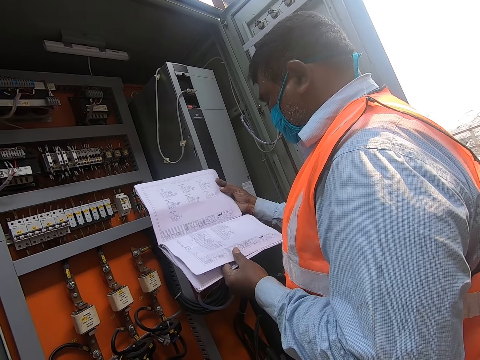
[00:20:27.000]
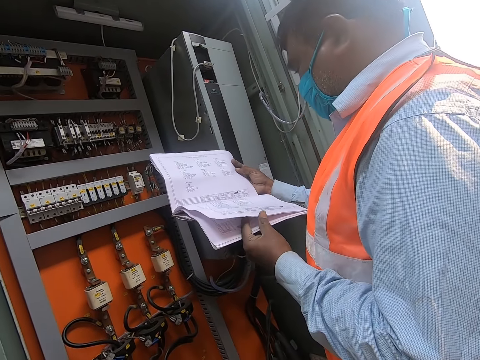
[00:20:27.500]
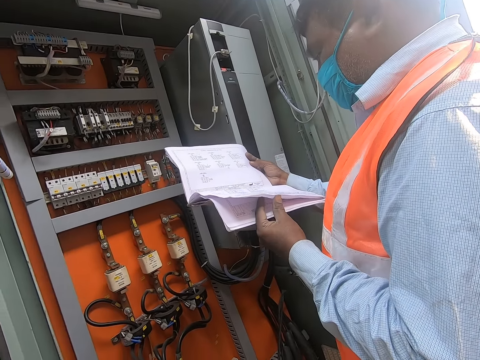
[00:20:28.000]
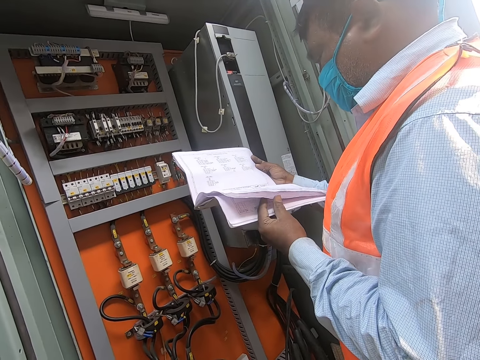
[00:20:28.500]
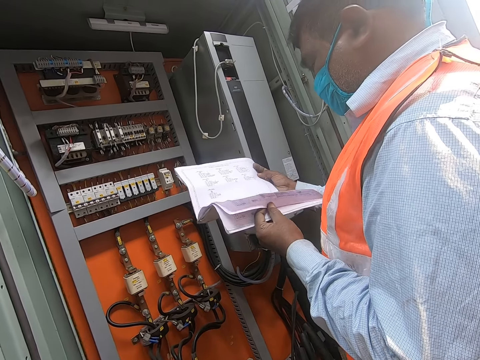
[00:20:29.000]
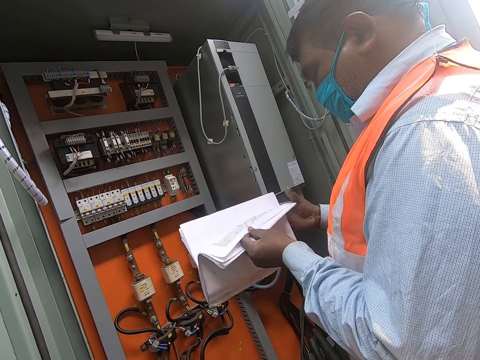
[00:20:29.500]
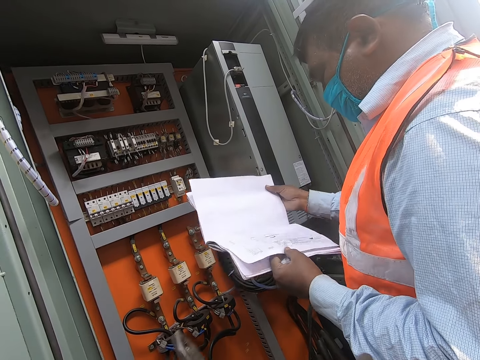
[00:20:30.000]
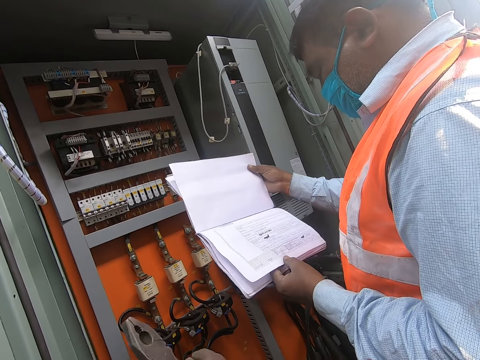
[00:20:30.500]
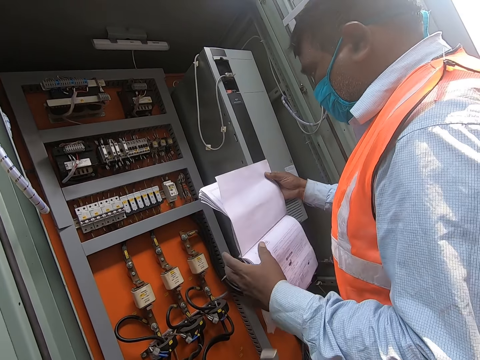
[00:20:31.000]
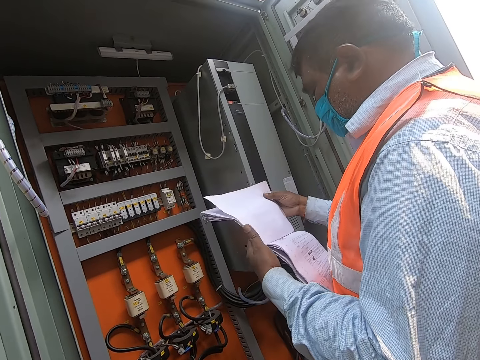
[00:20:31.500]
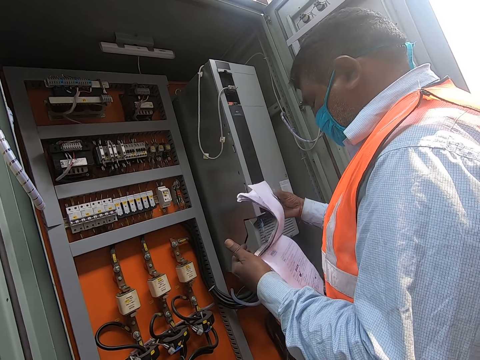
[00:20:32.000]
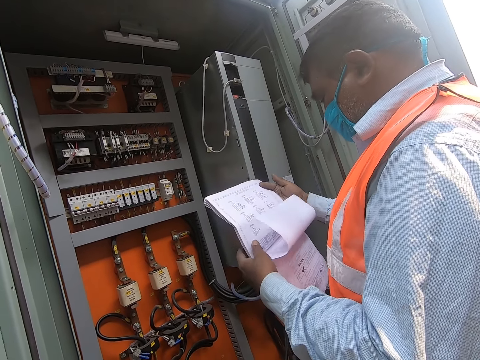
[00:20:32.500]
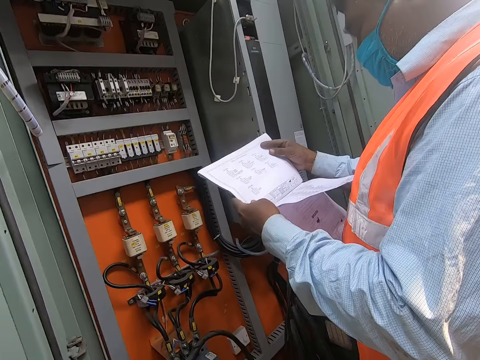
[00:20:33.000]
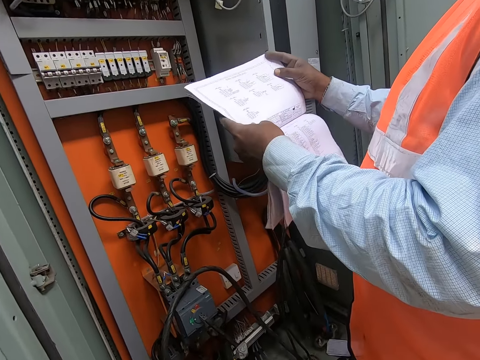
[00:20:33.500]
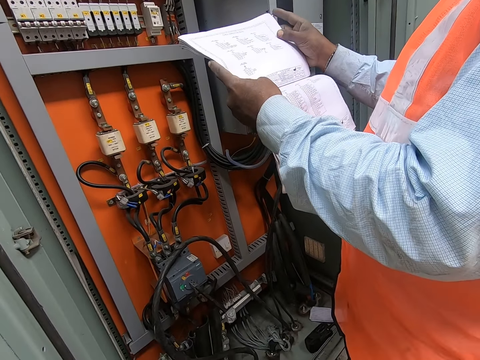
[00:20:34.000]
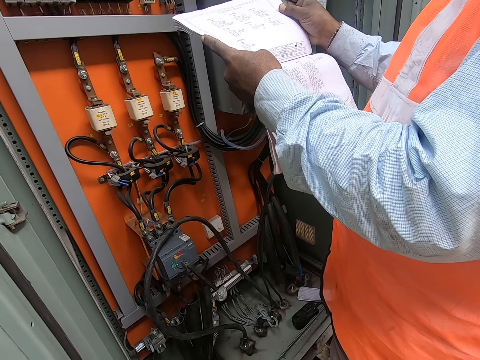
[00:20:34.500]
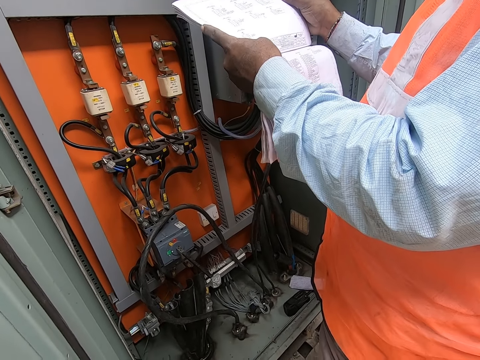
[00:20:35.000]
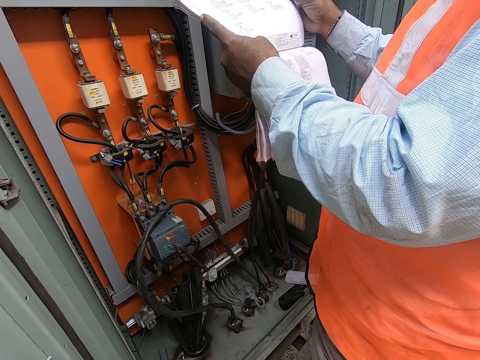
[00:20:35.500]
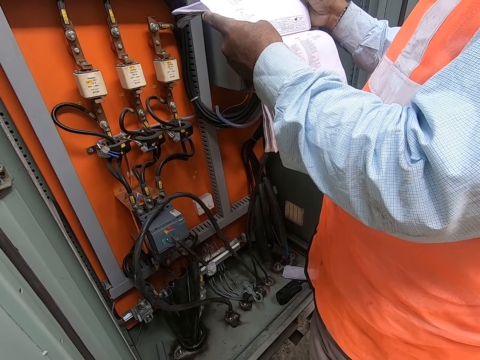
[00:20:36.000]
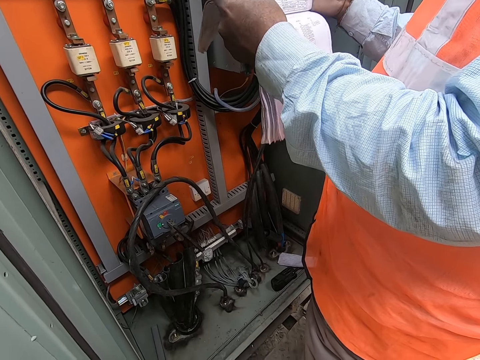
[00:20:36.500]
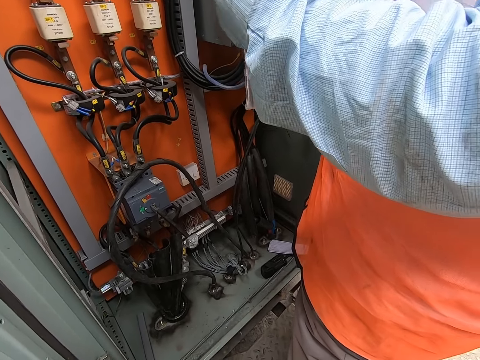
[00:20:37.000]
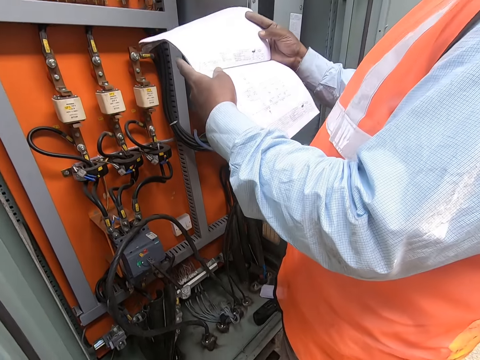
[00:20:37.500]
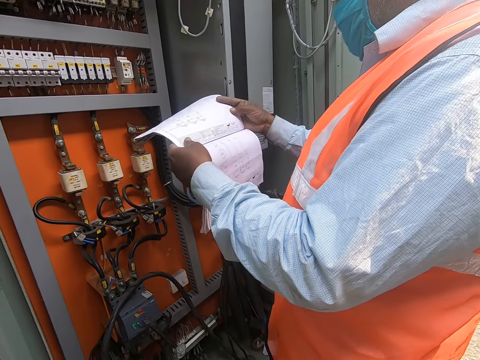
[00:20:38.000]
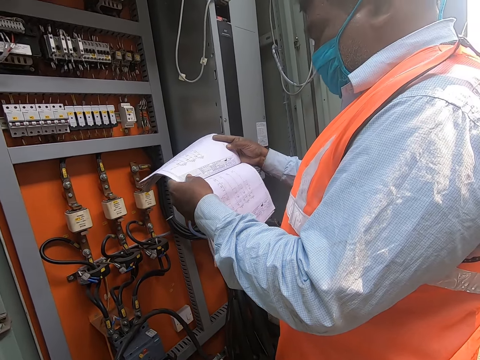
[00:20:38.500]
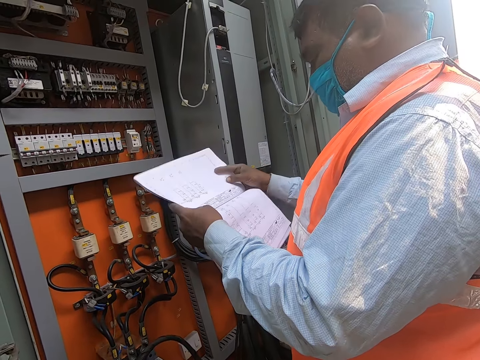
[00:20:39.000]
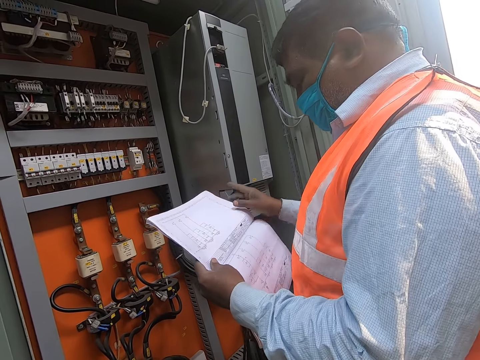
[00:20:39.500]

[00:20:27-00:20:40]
The camera wearer talks with a man. The man flips the manual to a new page with his left hand. The man flips the manual to another paper with his right hand. The camera wearer talks with the man.

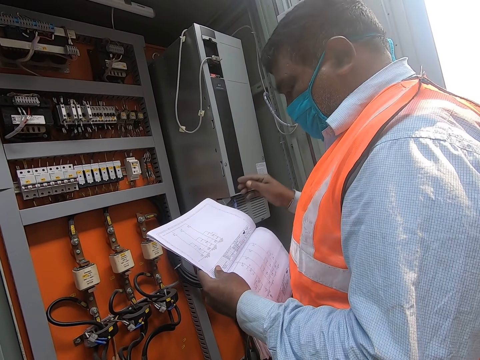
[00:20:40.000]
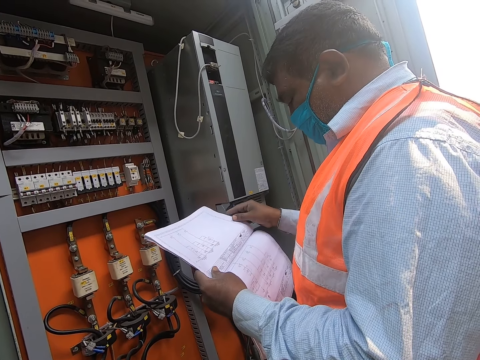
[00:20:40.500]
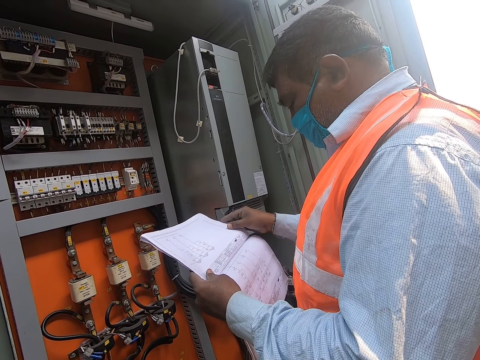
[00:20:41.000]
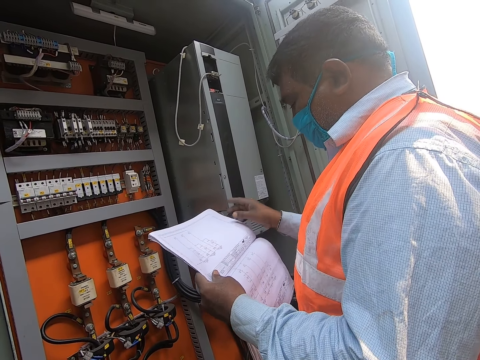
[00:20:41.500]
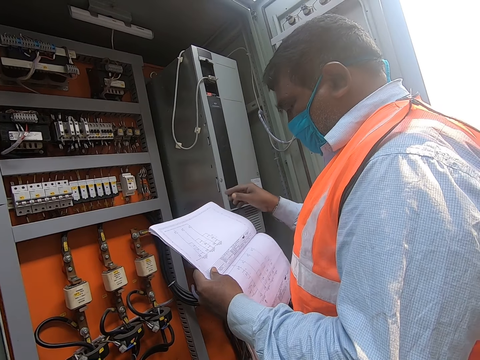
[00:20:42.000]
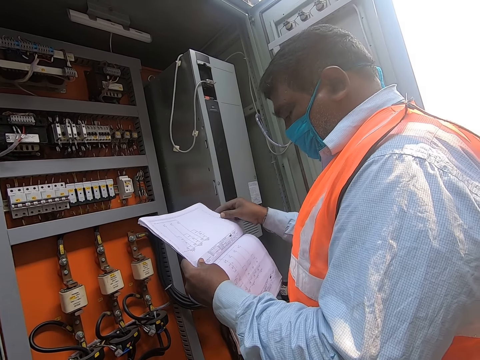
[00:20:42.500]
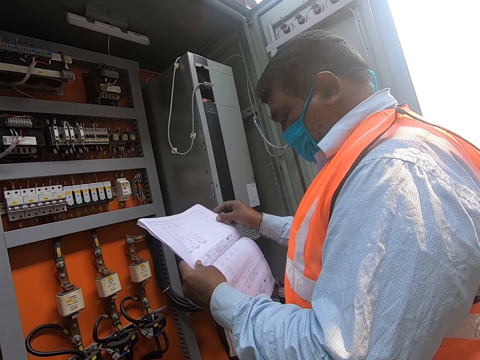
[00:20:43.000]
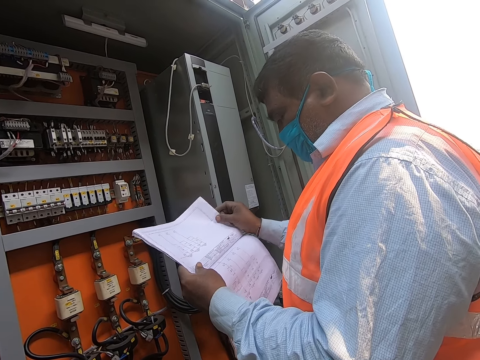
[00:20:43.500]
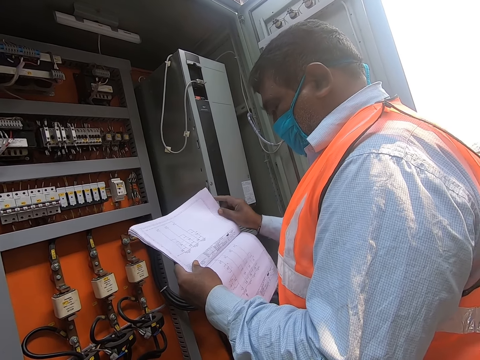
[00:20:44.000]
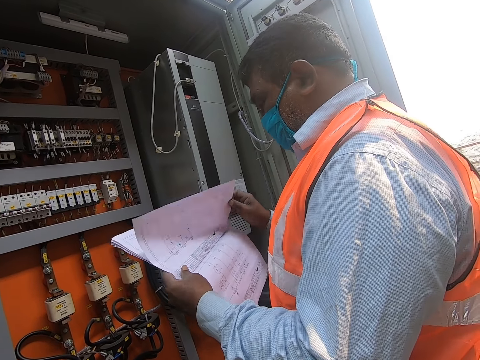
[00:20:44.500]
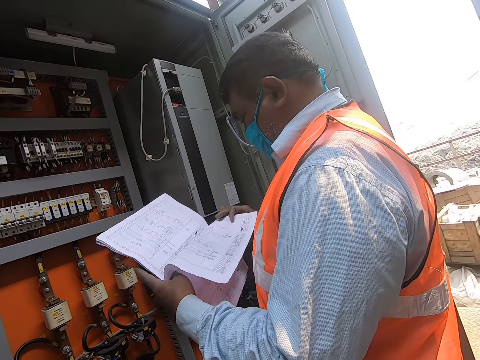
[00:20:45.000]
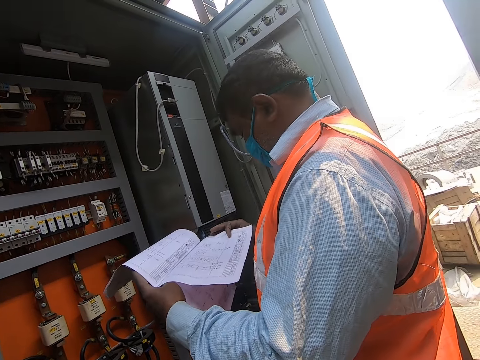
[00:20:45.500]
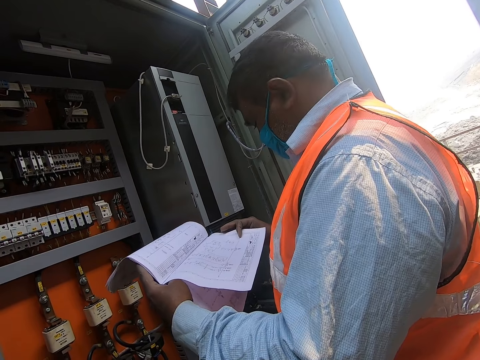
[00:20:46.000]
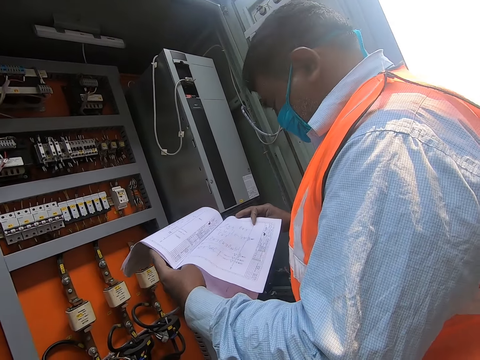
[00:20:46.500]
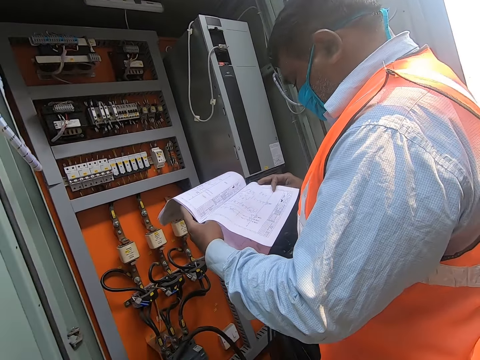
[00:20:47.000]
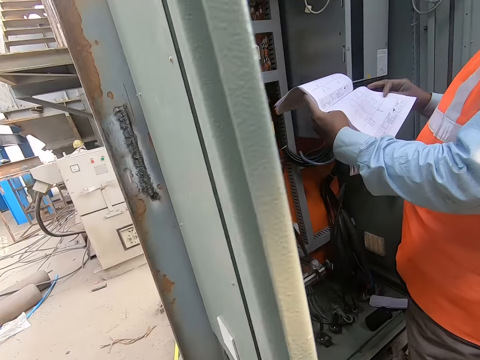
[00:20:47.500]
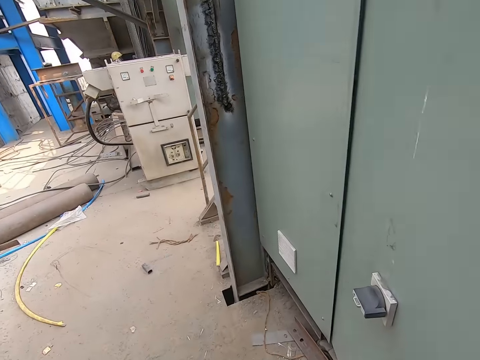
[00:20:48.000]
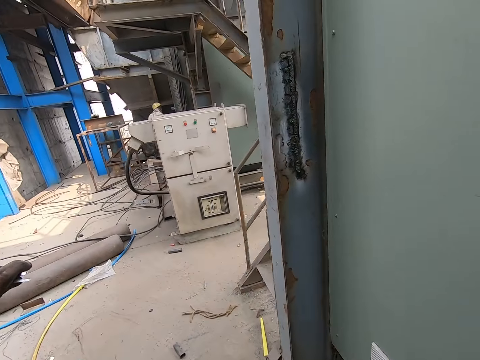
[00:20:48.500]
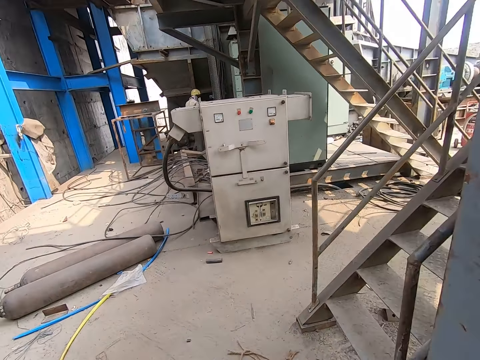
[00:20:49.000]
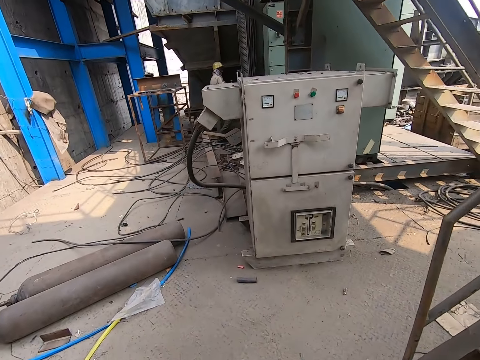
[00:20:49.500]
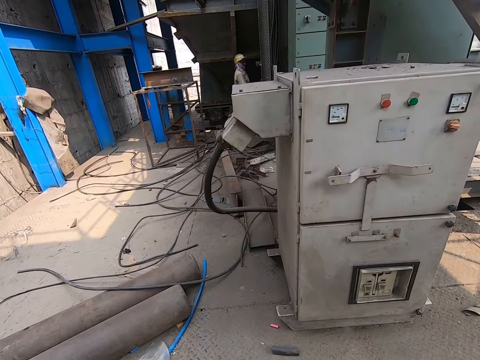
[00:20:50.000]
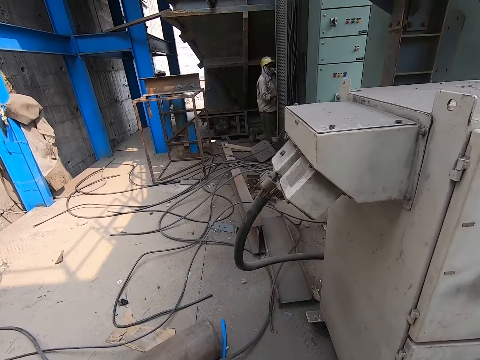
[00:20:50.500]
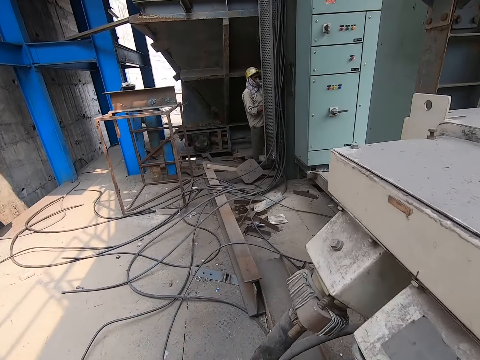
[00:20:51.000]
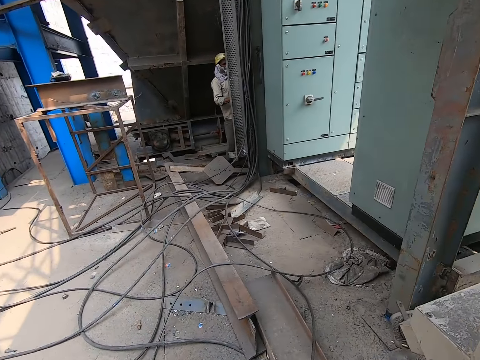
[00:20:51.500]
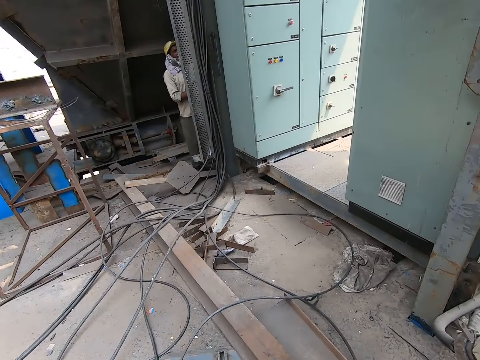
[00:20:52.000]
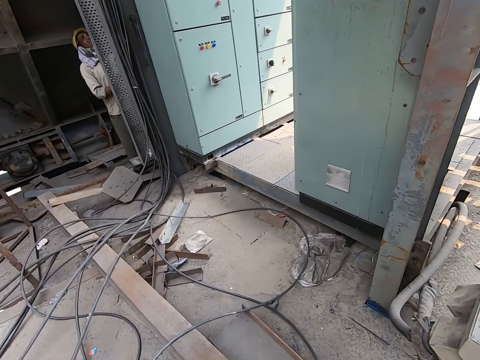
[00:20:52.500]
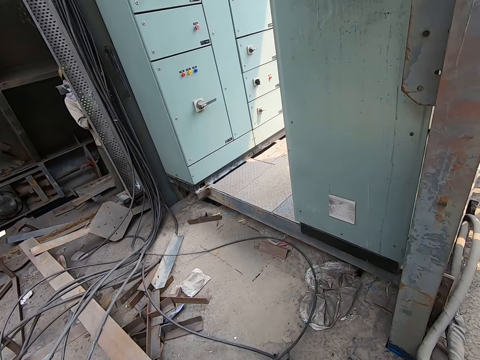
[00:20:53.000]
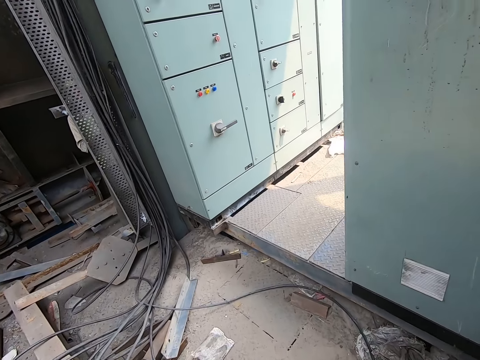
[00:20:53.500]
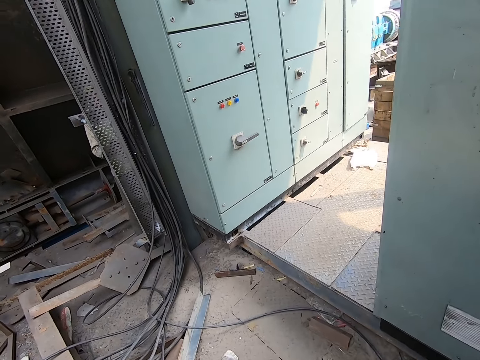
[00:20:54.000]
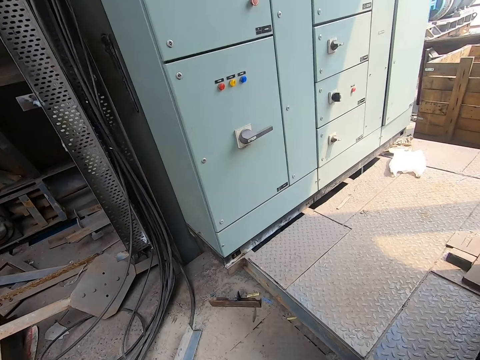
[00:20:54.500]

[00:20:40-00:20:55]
The man holds the manual with his hands. The man talks with the camera wearer. The man holds the manual with his hands again. The man flips the manual to a new page with his right hand. The camera wearer talks with the man. They walk around the garage. They walk towards another man. They interact with that man and a third man. They talk with a man.
